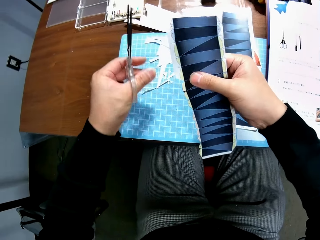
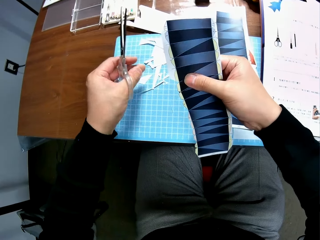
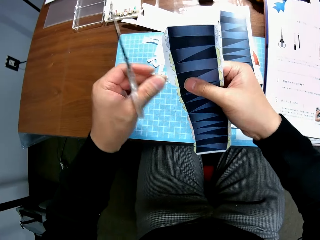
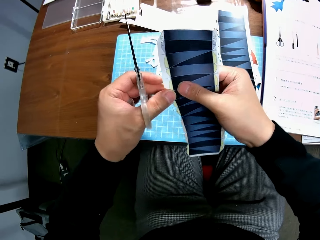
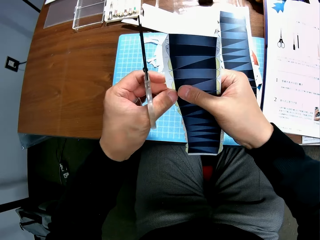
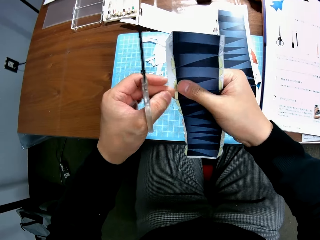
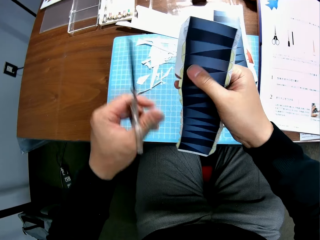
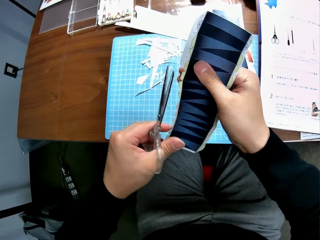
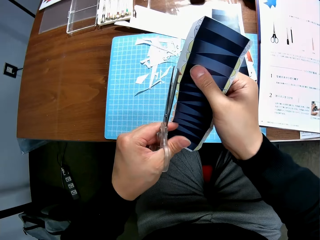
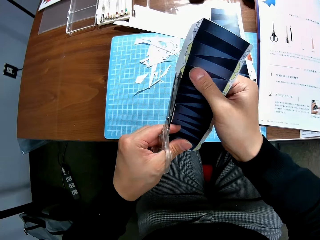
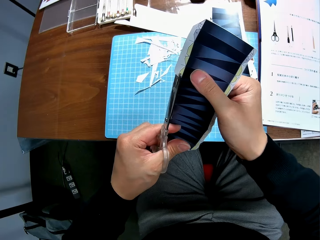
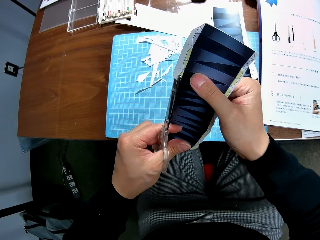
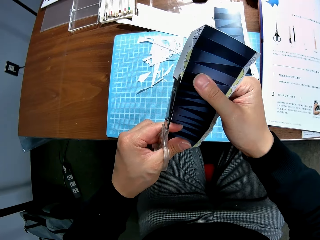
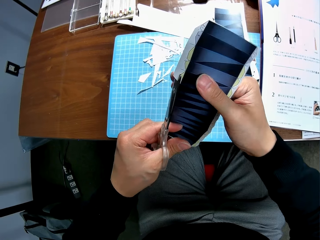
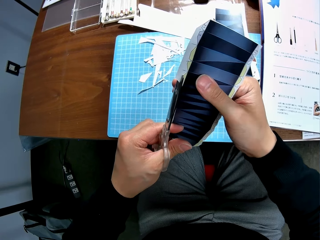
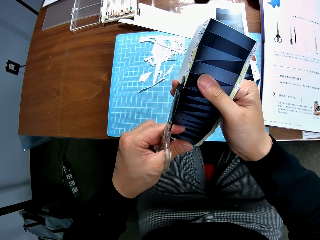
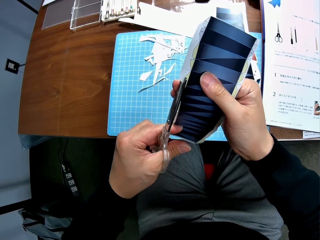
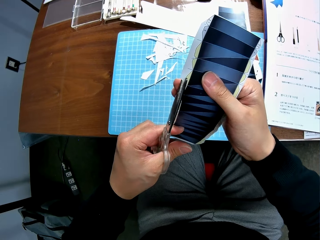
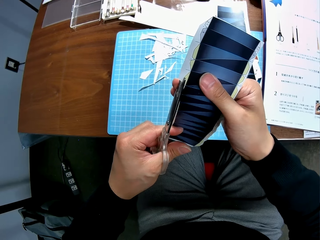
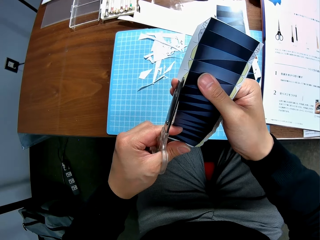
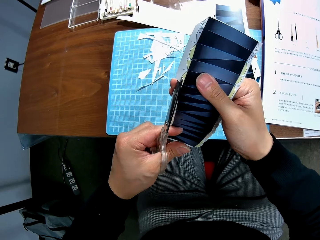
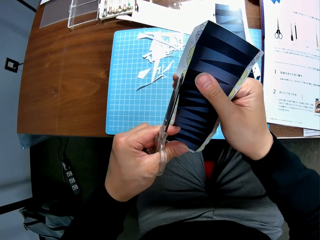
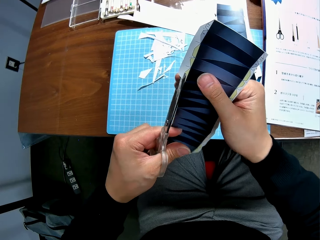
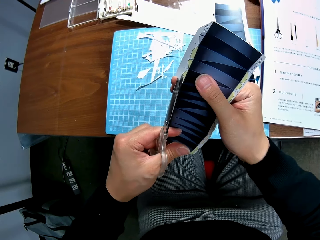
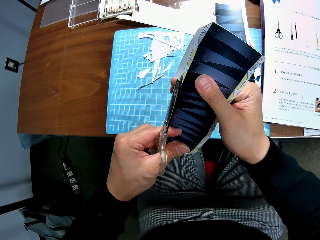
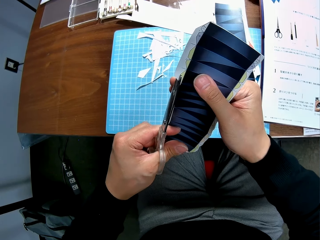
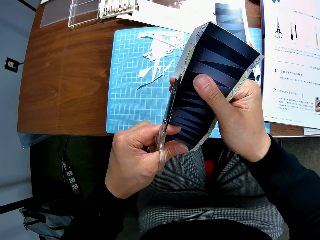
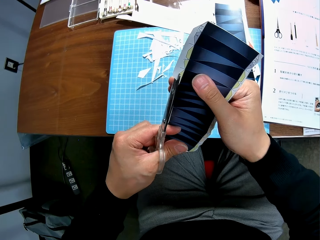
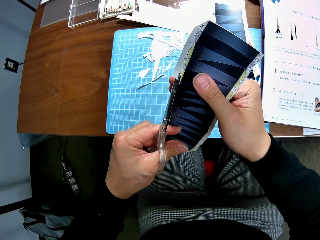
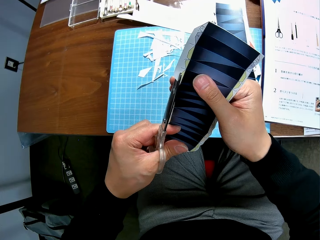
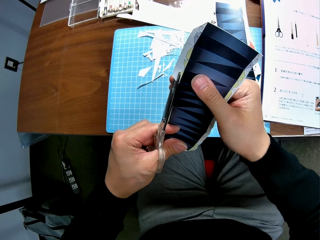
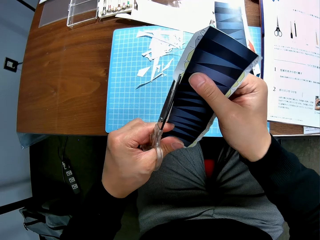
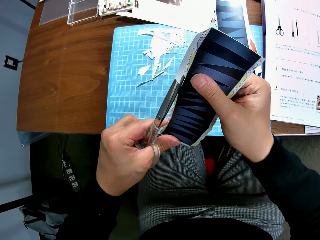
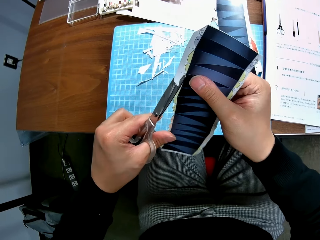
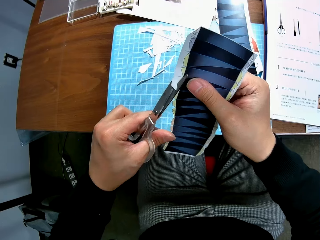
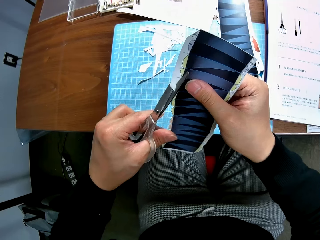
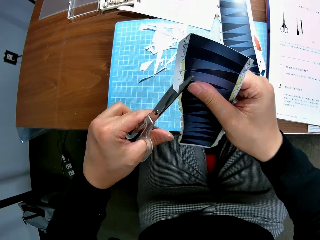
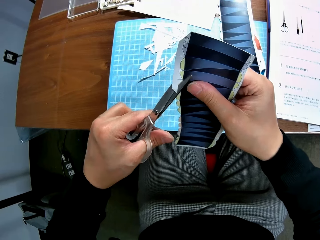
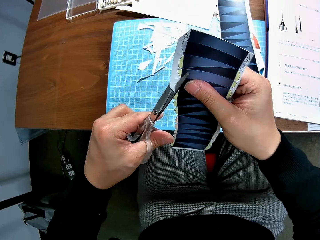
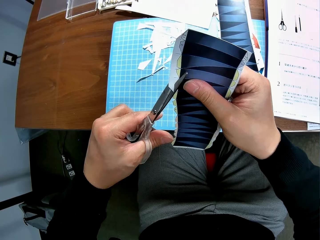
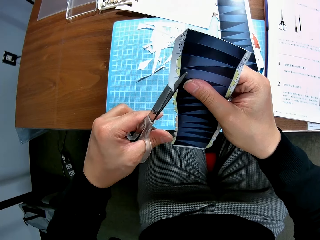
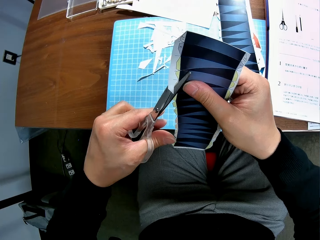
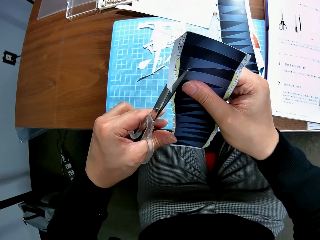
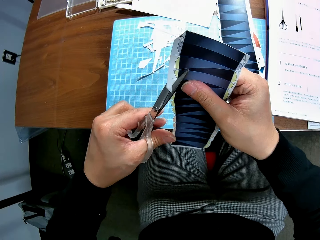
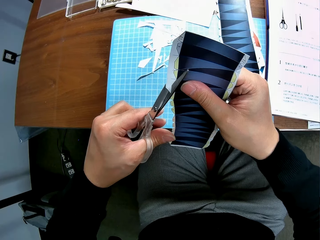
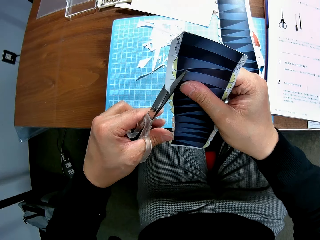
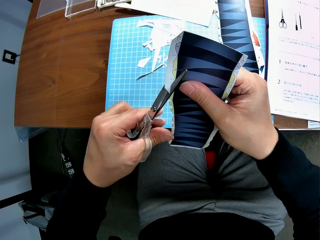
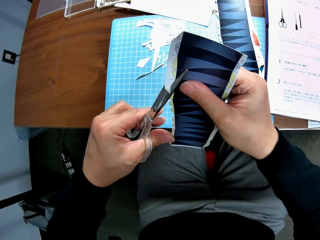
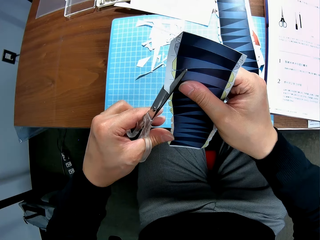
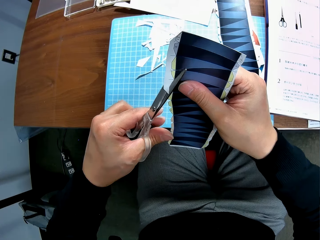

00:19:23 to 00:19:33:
The camera wearer drops the cut piece on the cutting mat. They continue to craft the paper stock with the scissors. They cut a printed paper with a pair of scissors.

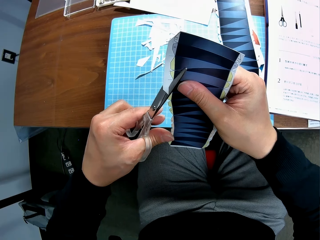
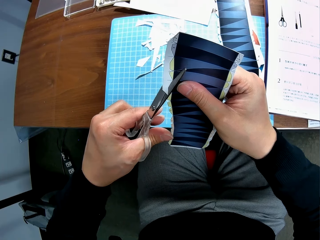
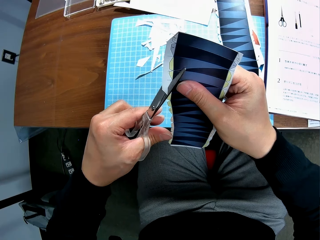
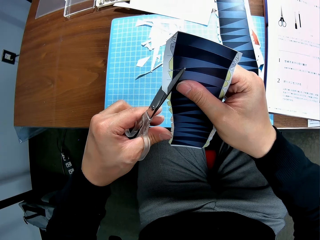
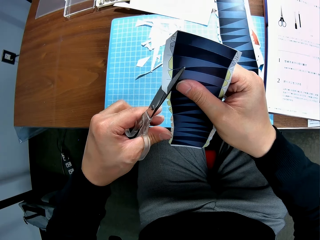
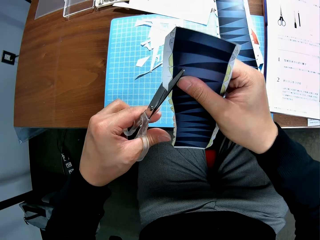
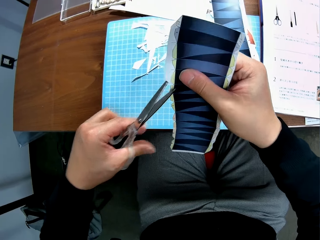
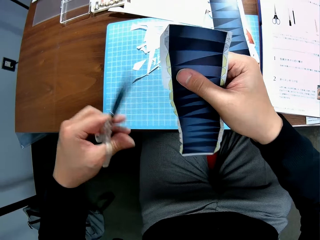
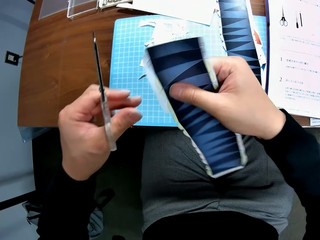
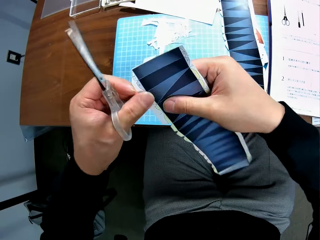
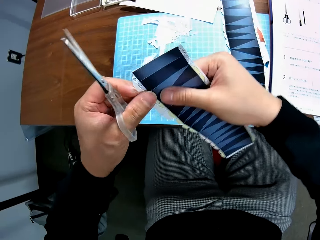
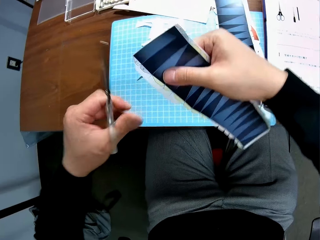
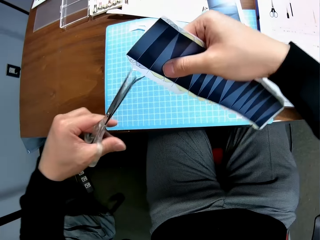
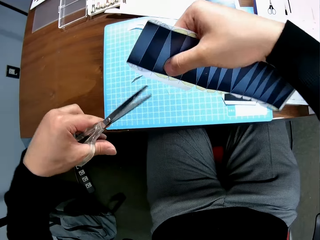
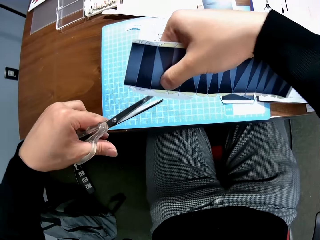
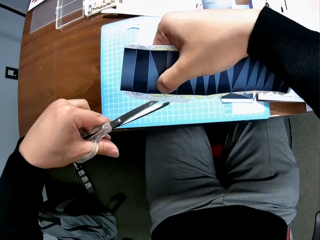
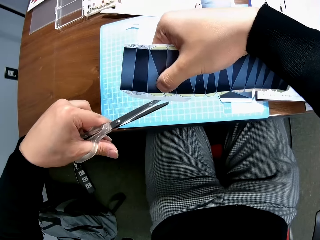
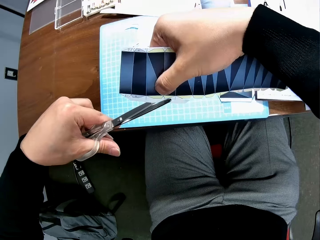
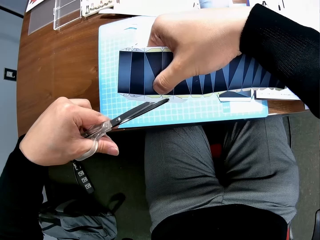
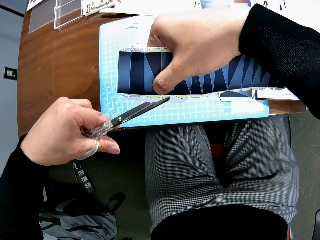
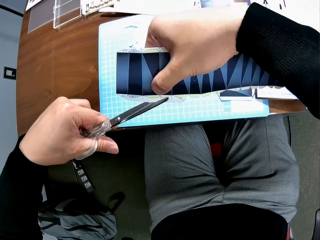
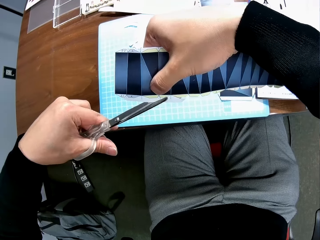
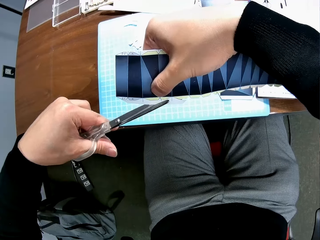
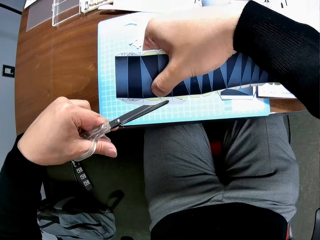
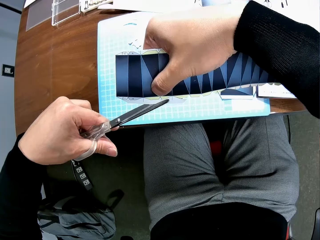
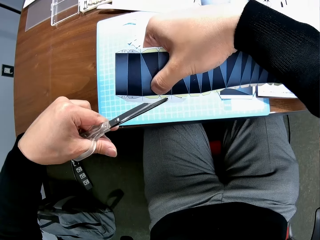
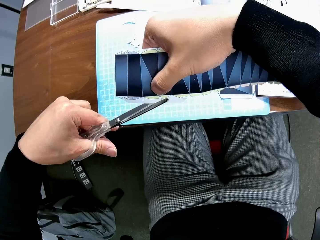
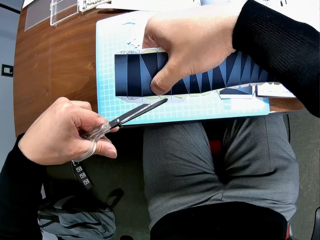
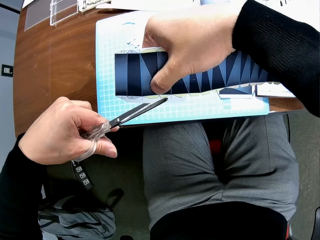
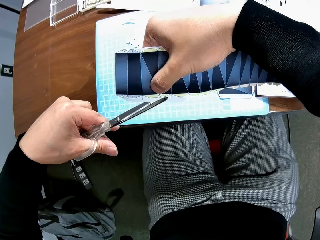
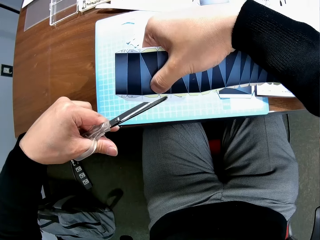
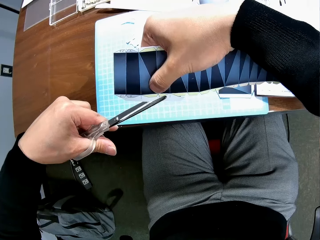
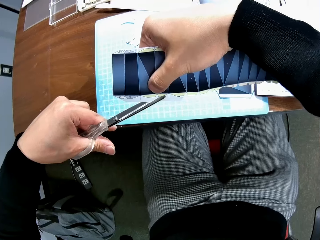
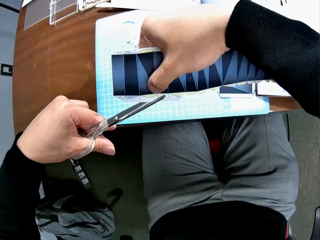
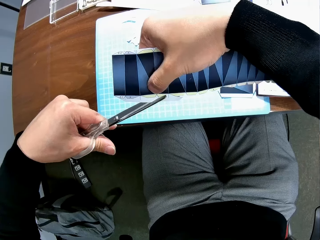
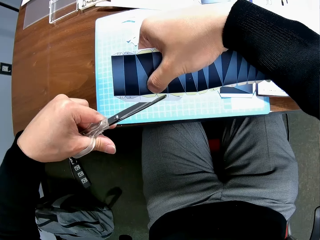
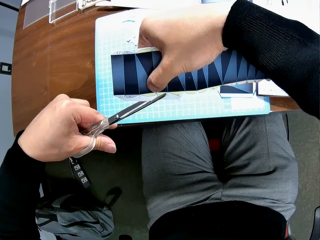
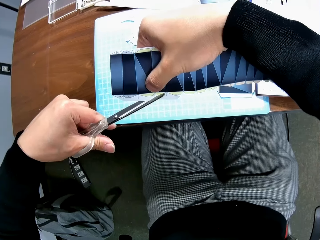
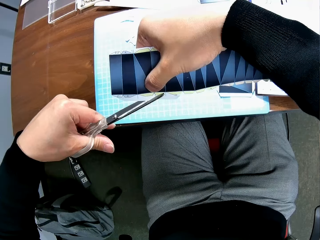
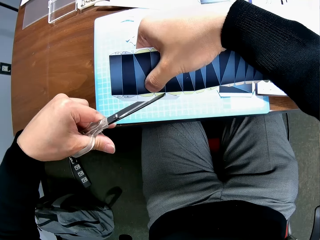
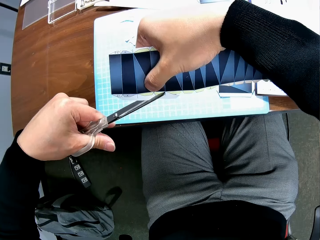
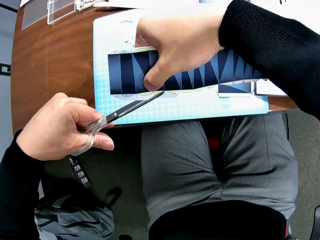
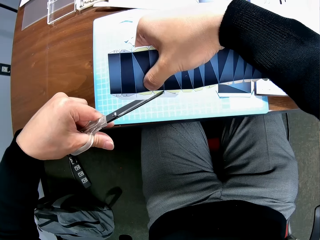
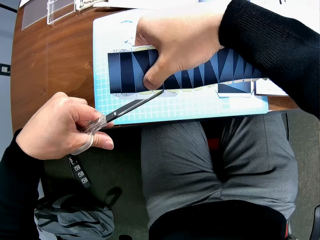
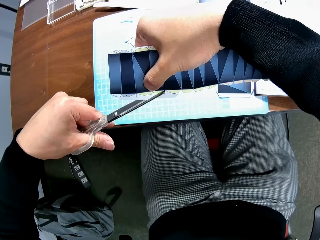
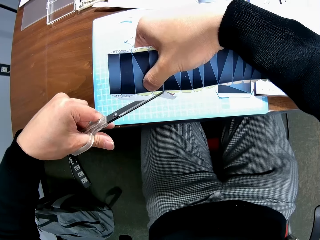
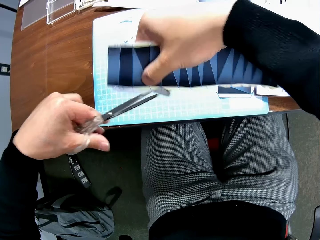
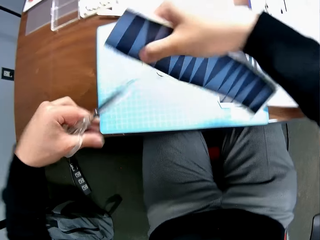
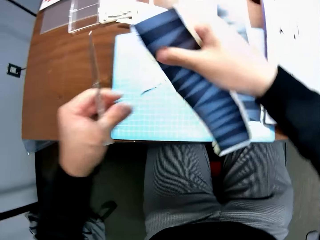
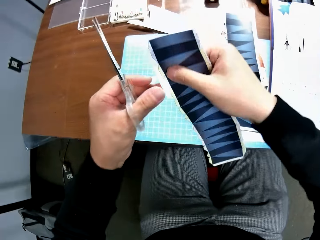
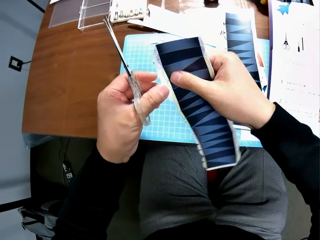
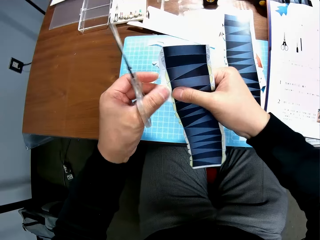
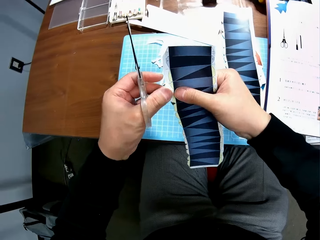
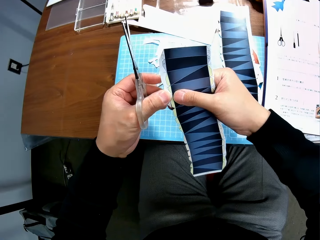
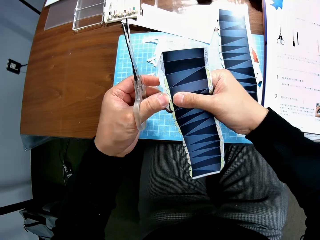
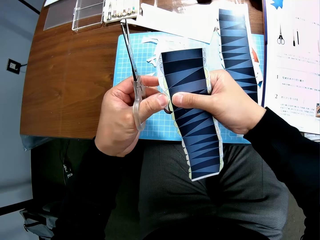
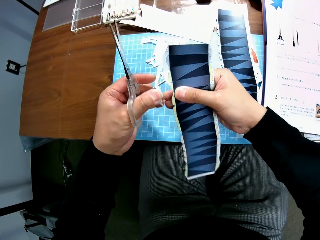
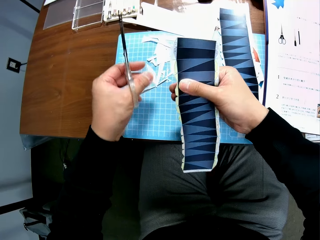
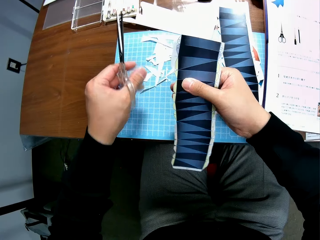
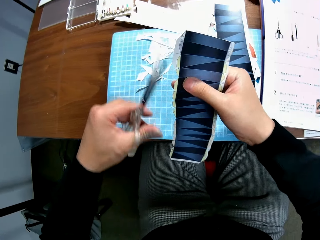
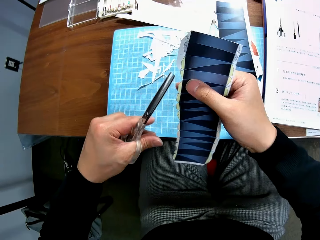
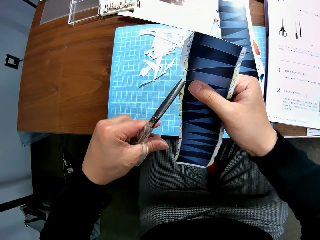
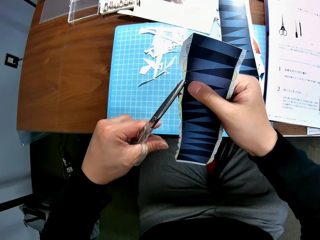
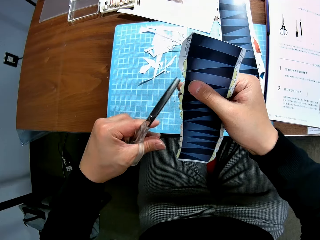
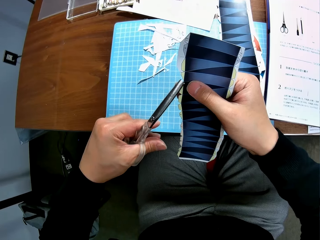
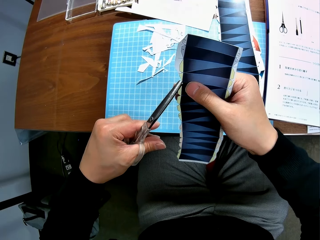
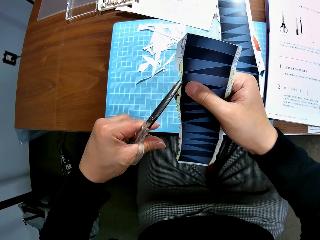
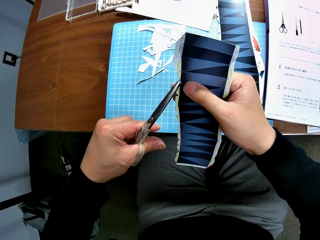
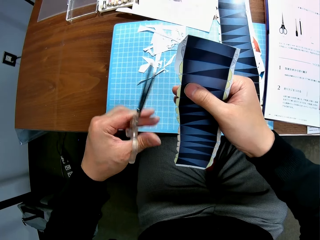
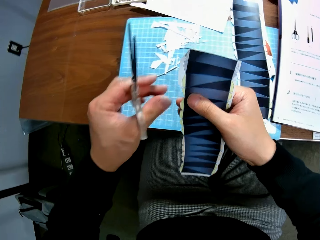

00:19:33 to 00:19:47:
The camera wearer stops cutting a printed paper with a pair of scissors. He cuts the printed paper with the pair of scissors. He removes another cut piece from the paper stock with his left hand. He drops the cut piece on the cutting mat. He continues to craft the paper stock with the scissors. He cuts the printed paper with the pair of scissors.
